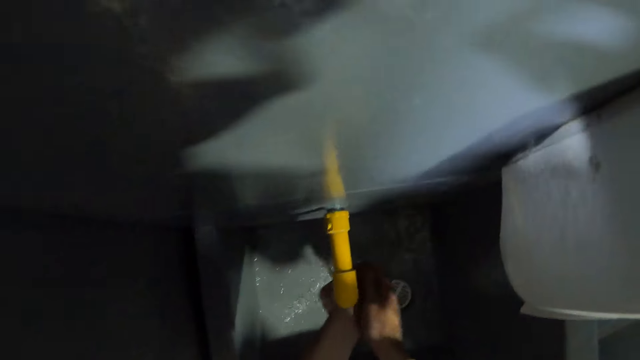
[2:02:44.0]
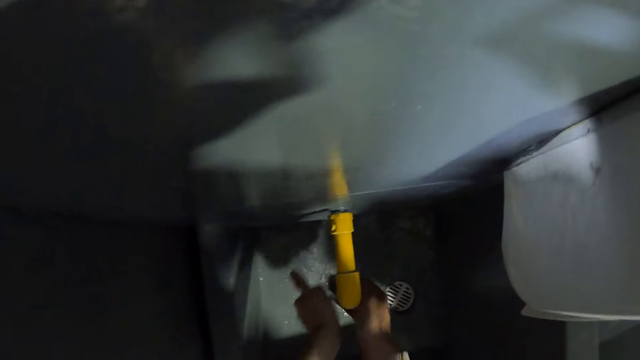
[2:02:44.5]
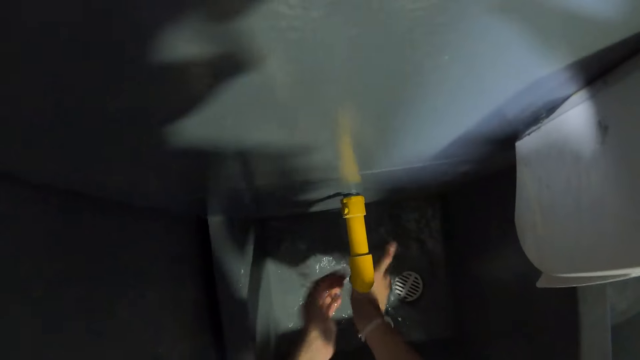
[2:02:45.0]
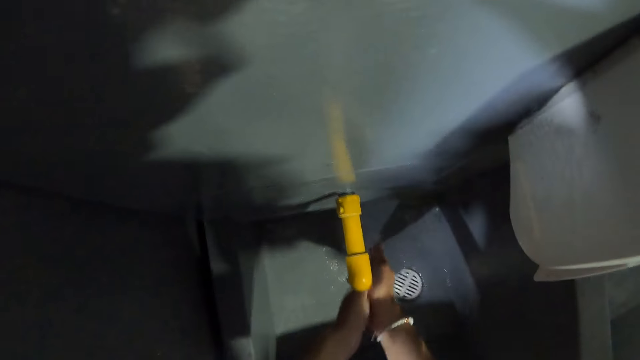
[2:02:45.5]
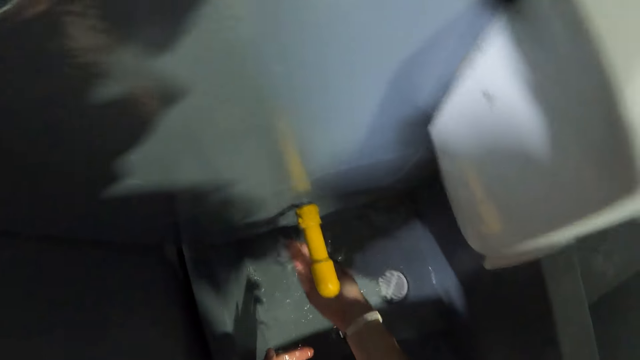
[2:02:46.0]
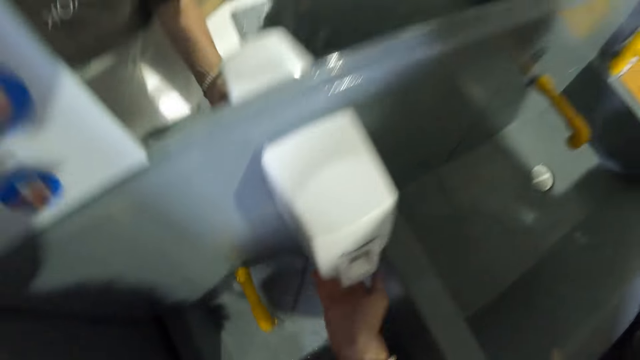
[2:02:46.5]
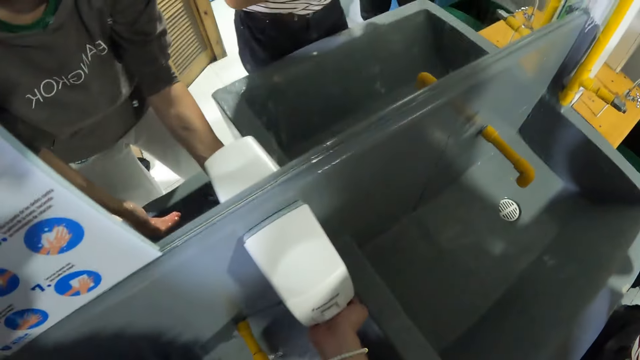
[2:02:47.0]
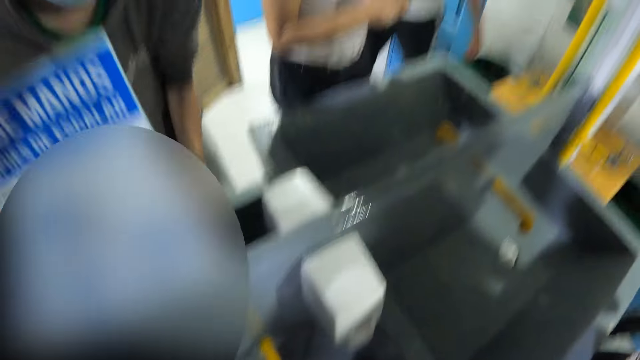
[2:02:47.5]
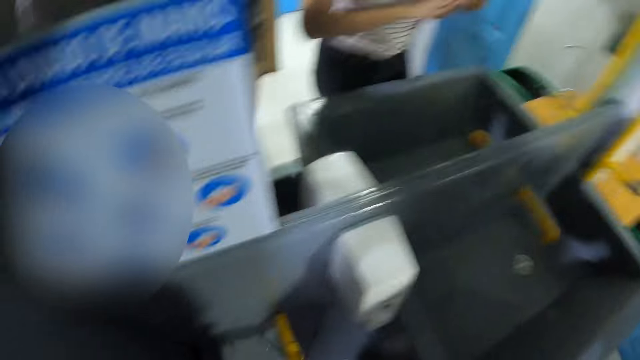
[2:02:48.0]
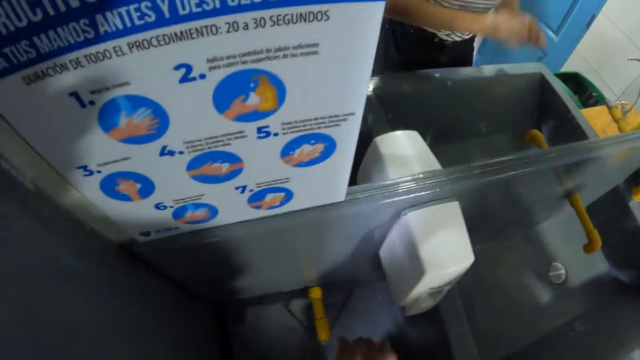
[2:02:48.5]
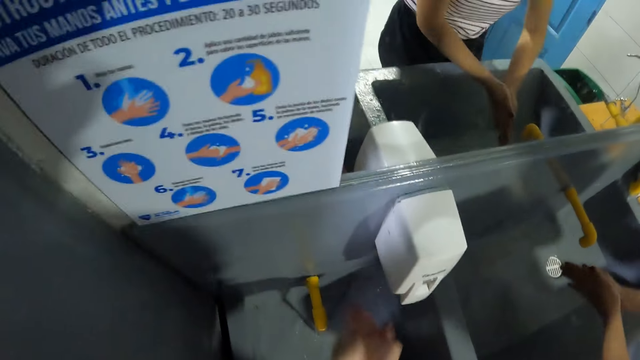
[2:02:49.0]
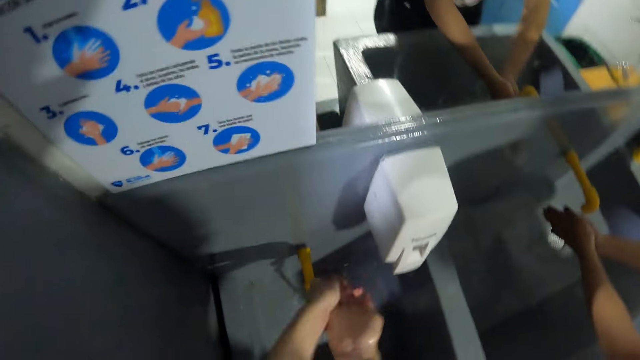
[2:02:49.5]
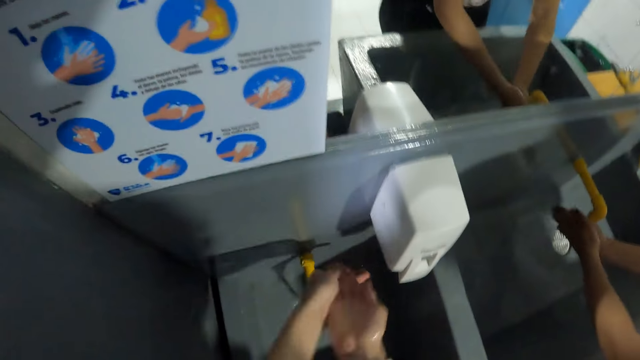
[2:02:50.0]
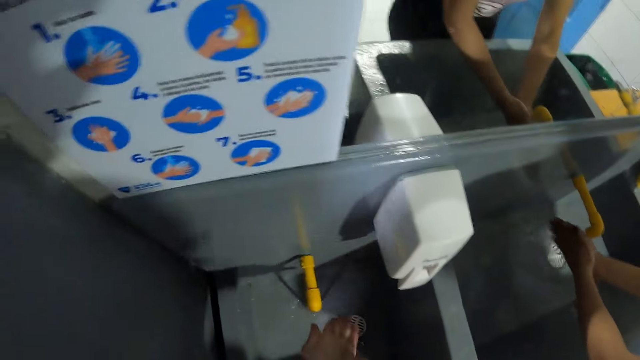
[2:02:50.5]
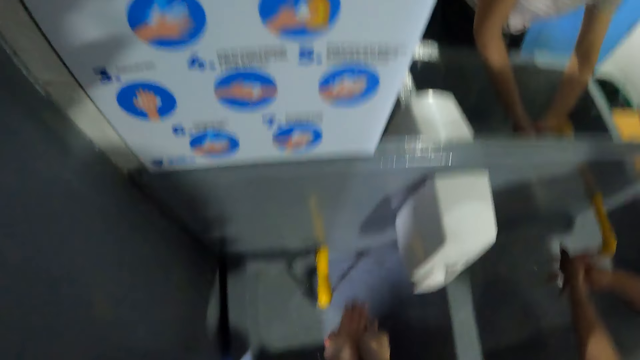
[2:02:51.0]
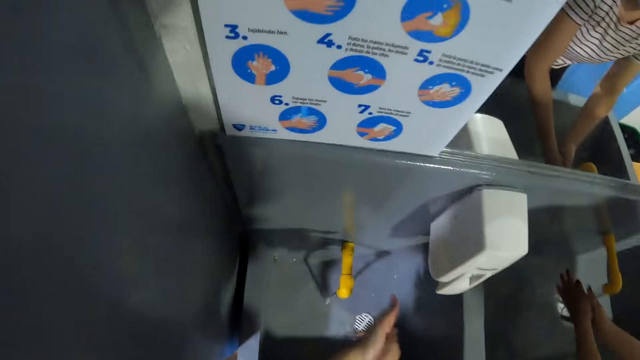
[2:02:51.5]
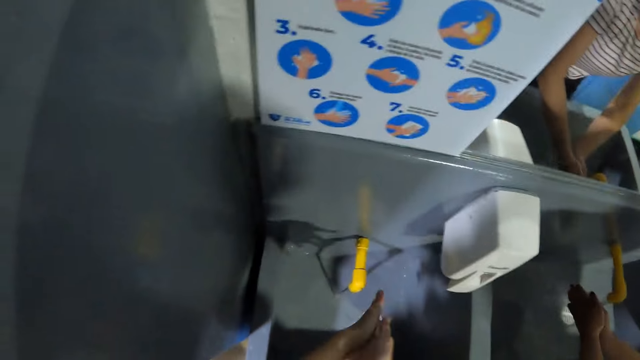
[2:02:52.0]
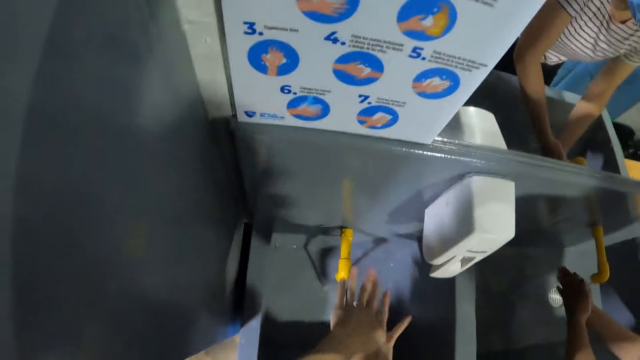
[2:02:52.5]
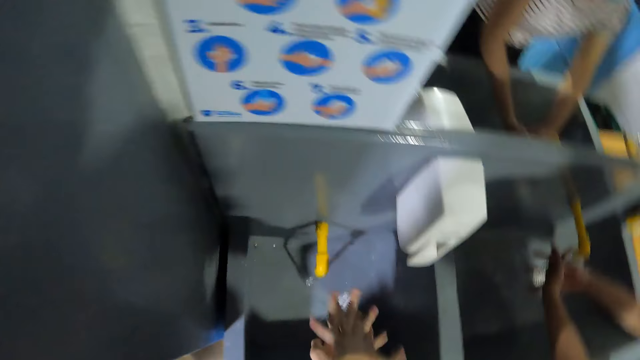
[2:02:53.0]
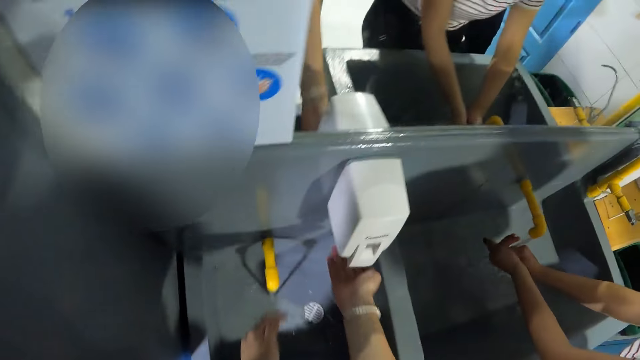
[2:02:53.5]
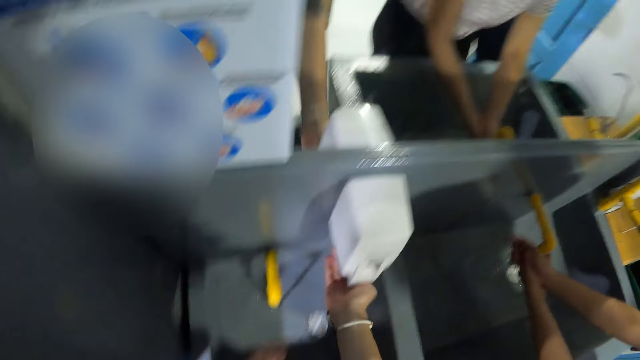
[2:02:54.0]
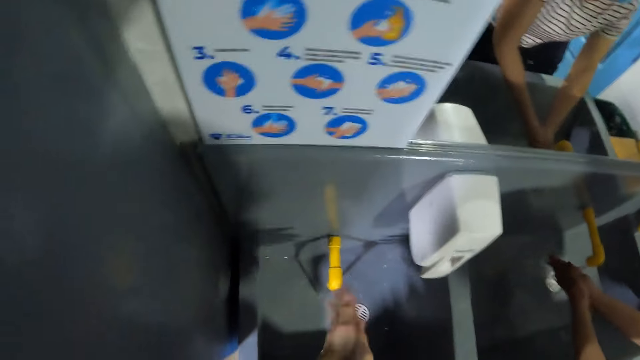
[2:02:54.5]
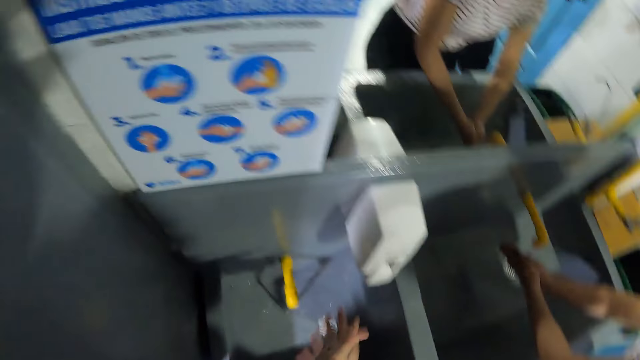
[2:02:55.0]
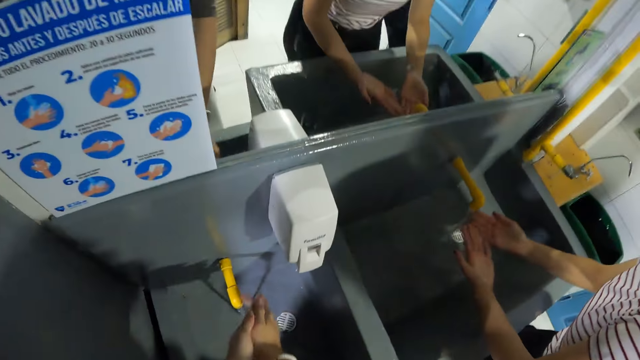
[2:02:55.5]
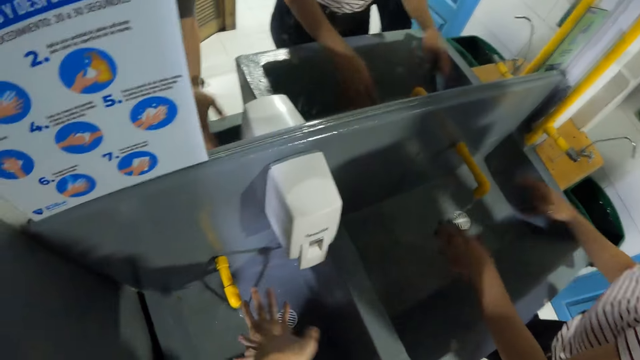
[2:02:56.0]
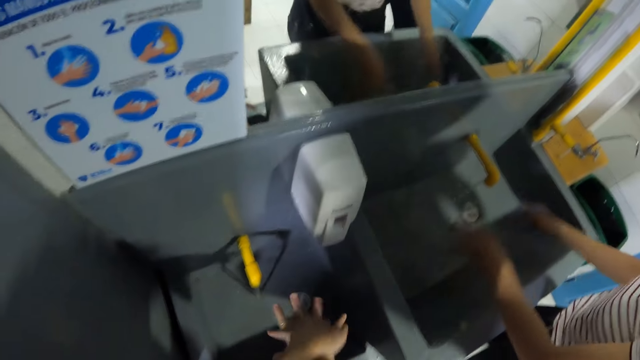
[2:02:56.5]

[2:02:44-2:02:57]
The camera wearer takes soap from the electronic soap dispenser with his right hand. He rubs the soap on both hands. A woman rubs both hands in the sink. The camera wearer takes the soap from the electronic soap dispenser with his right hand. He rubs the soap on his hands.

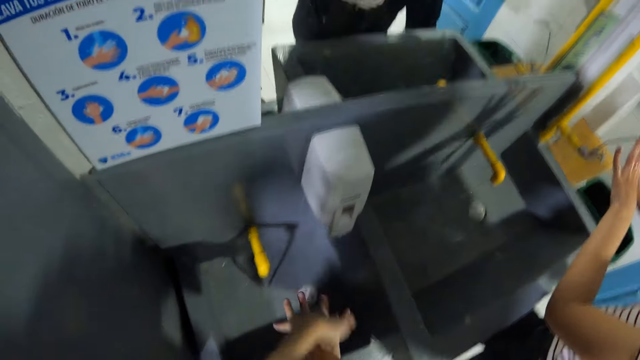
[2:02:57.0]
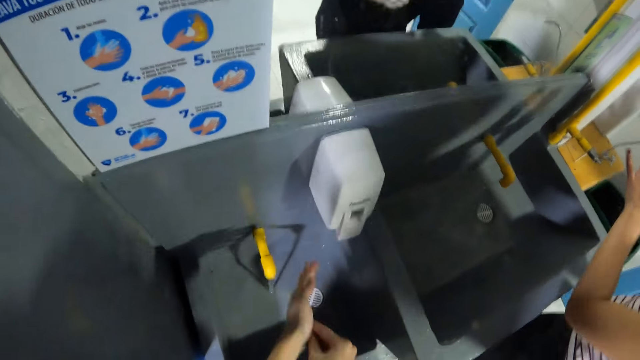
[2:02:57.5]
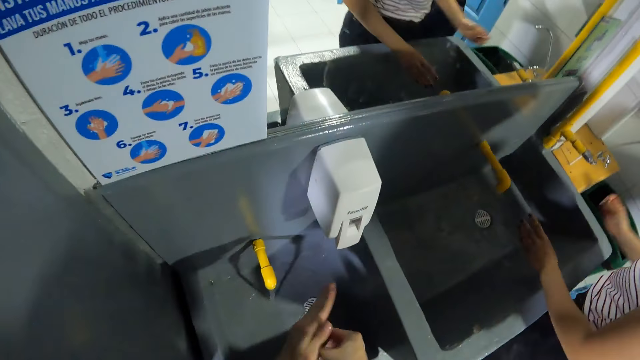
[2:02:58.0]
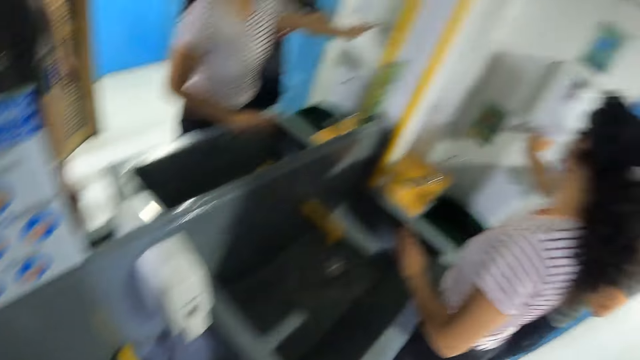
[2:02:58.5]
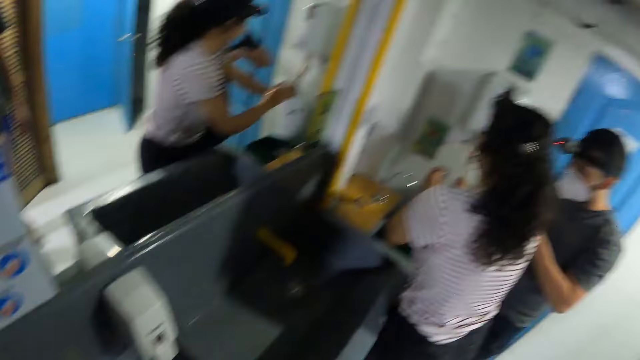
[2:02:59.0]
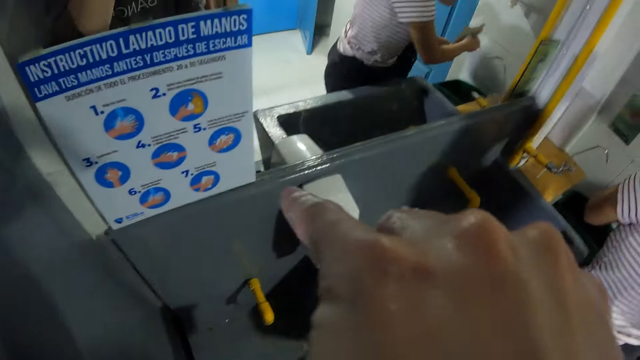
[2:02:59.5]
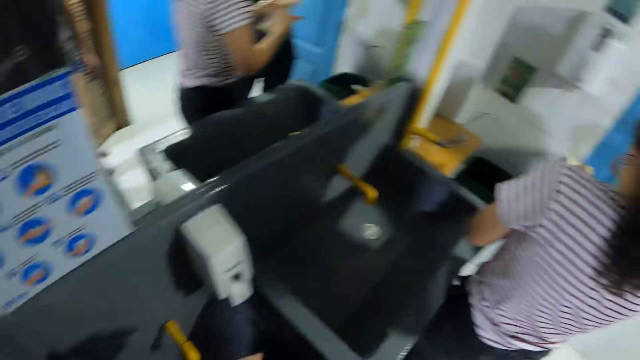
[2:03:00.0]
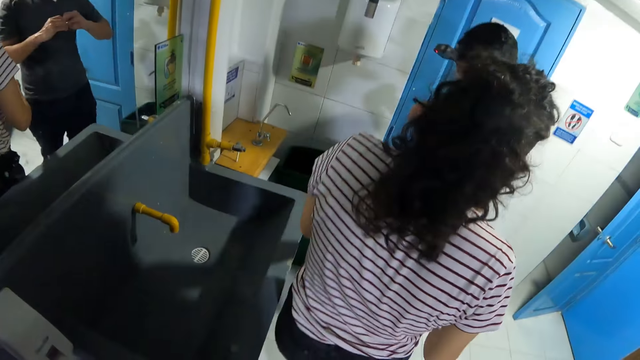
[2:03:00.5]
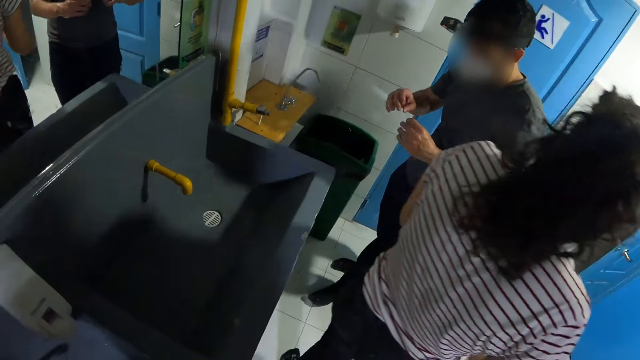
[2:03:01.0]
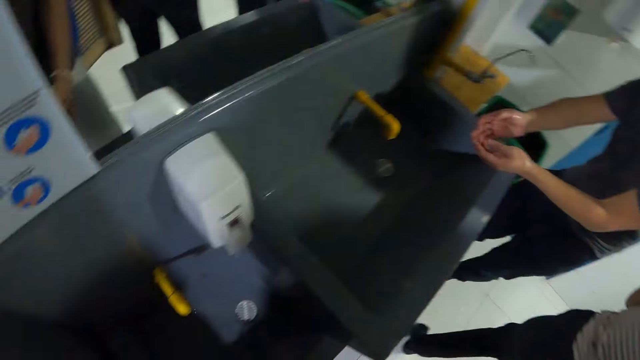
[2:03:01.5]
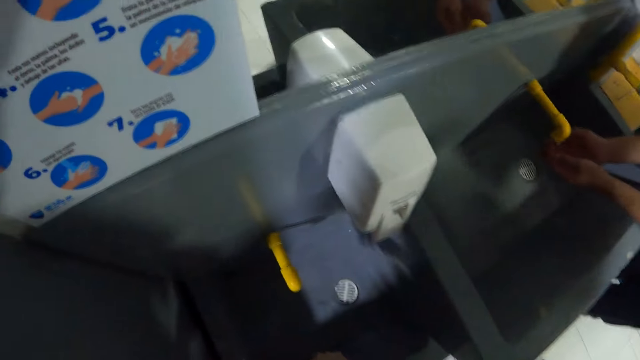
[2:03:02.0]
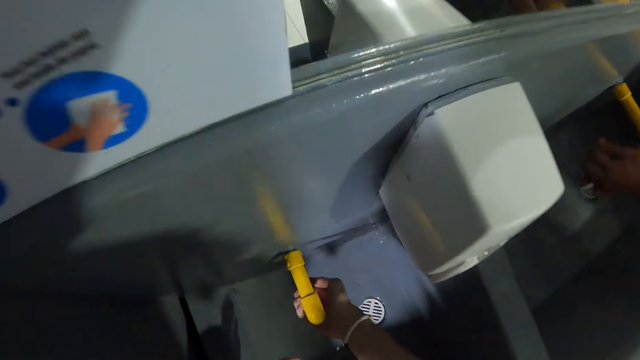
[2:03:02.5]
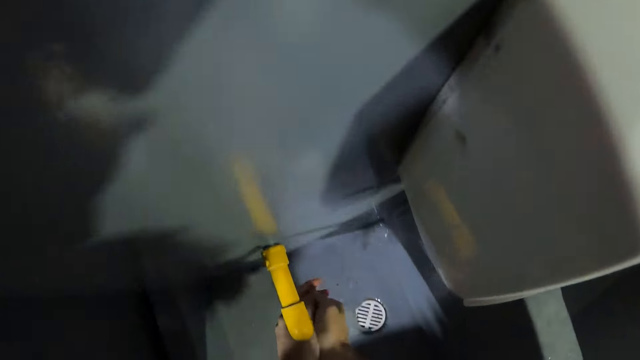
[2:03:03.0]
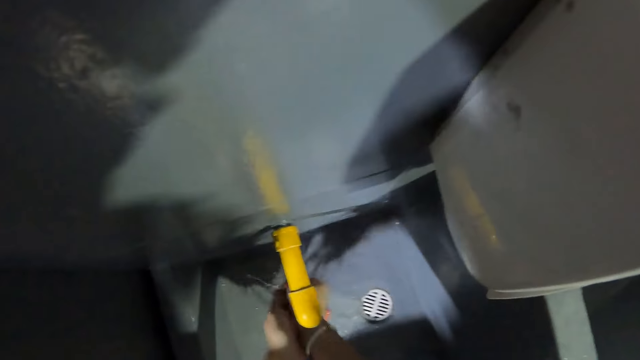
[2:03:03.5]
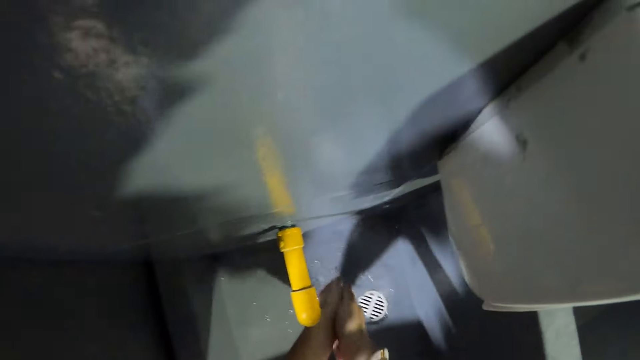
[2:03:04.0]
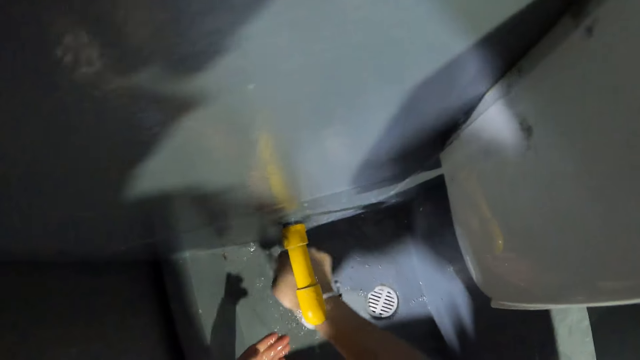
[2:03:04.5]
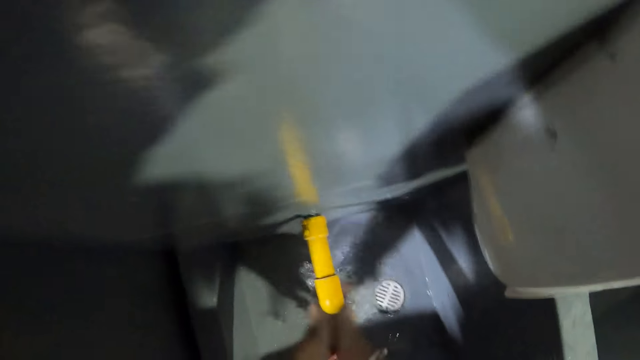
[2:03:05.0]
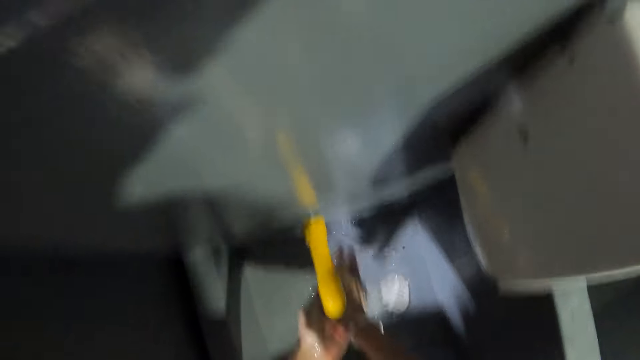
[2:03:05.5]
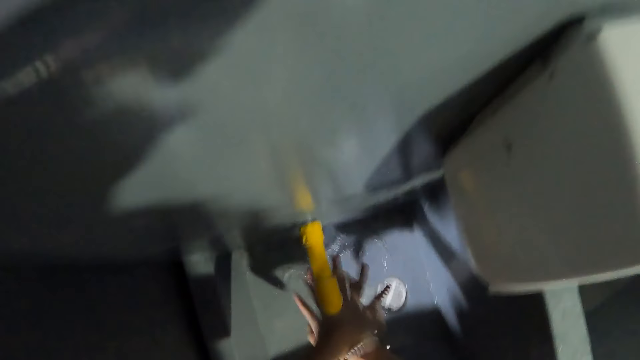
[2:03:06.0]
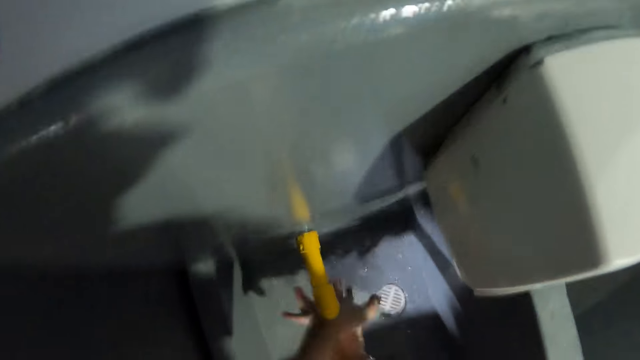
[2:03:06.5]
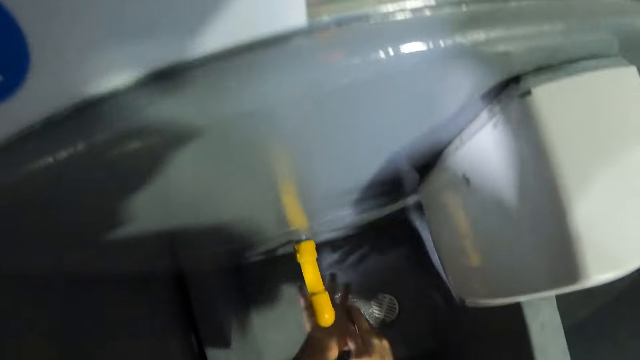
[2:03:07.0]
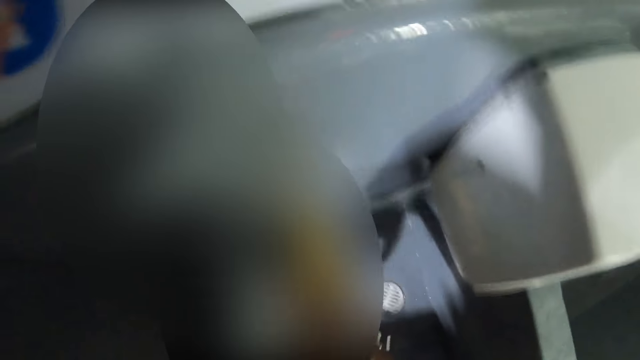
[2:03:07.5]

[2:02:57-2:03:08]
A lady lifts up her hands. The camera wearer looks around a room. The lady walks around the room. A man washes his hands. The camera wearer rinses both hands in the sink.
